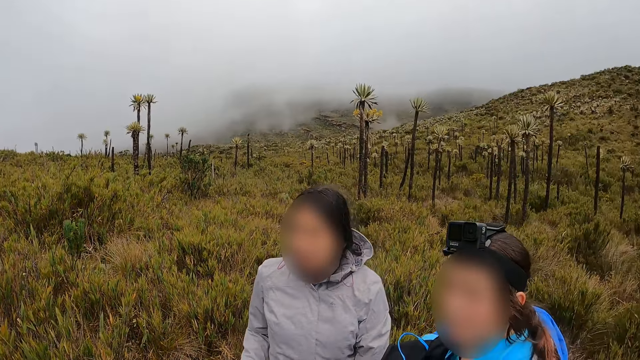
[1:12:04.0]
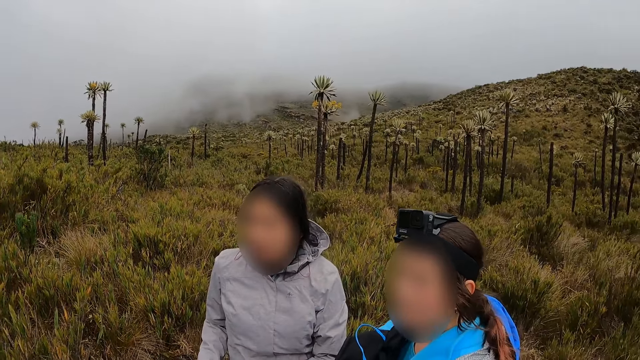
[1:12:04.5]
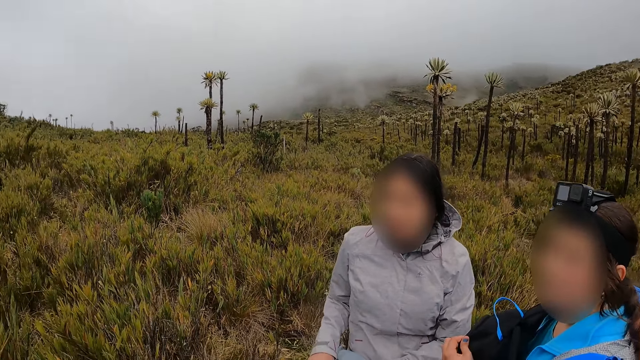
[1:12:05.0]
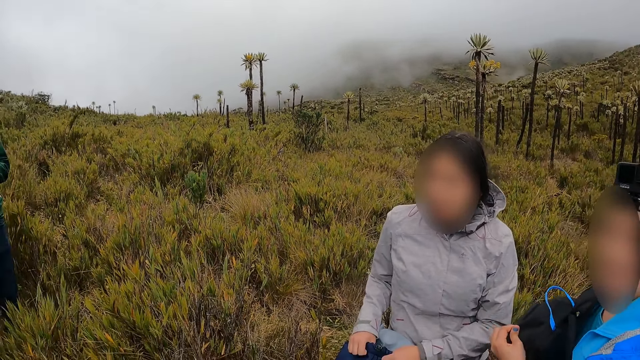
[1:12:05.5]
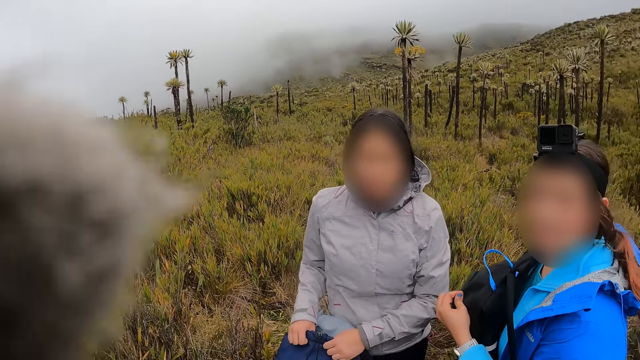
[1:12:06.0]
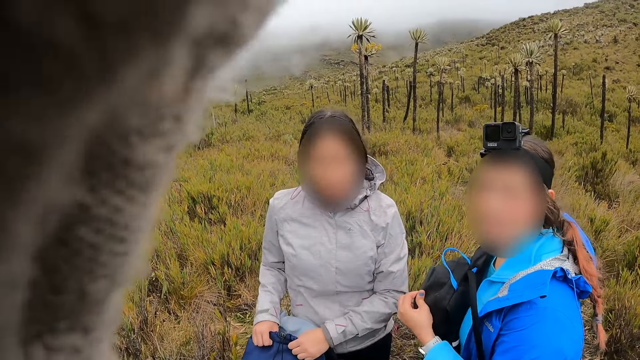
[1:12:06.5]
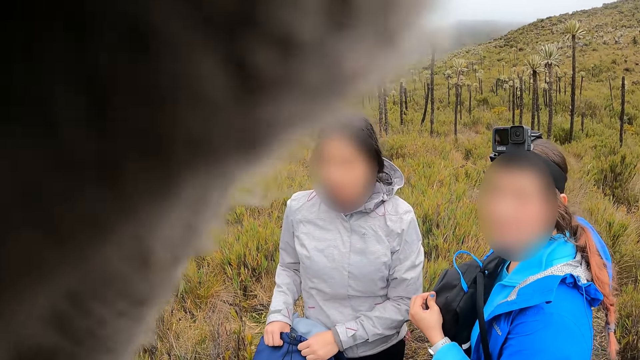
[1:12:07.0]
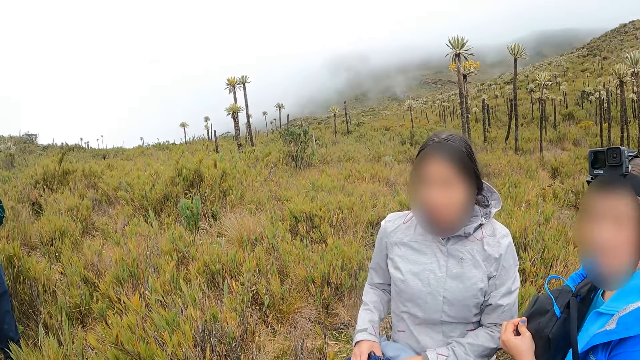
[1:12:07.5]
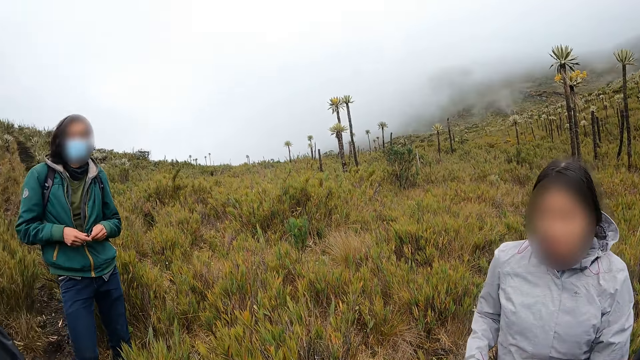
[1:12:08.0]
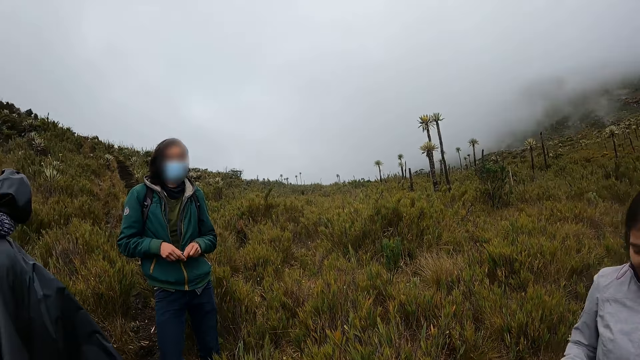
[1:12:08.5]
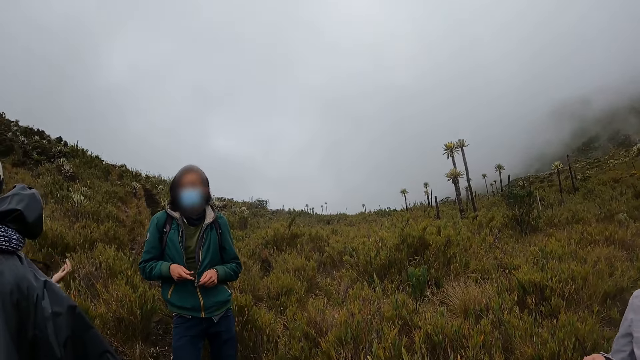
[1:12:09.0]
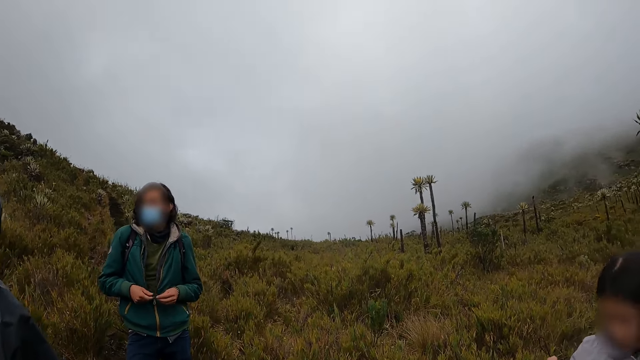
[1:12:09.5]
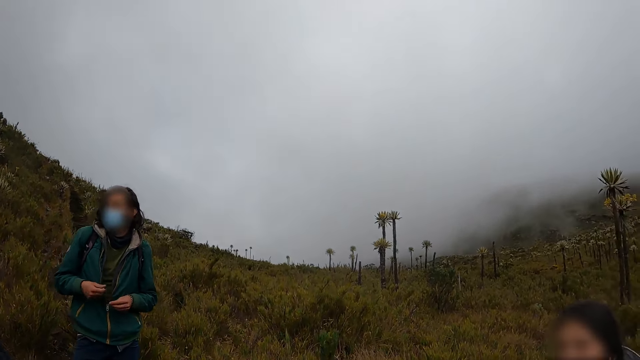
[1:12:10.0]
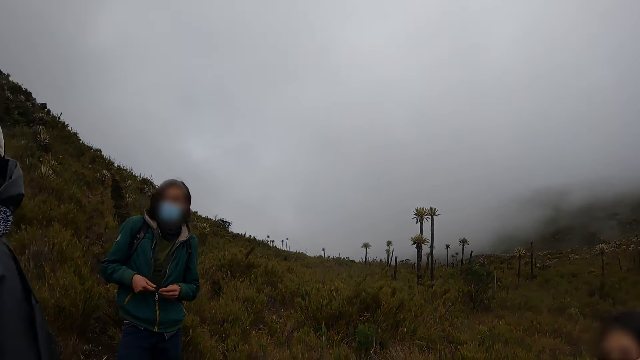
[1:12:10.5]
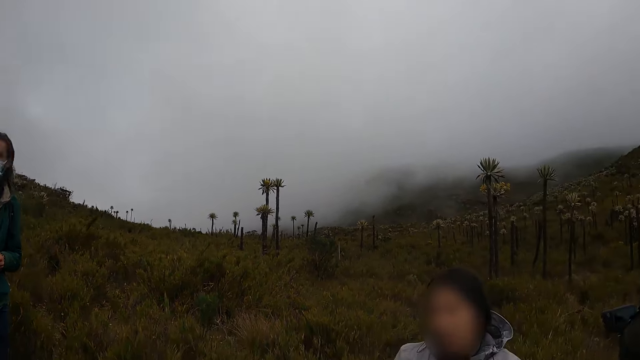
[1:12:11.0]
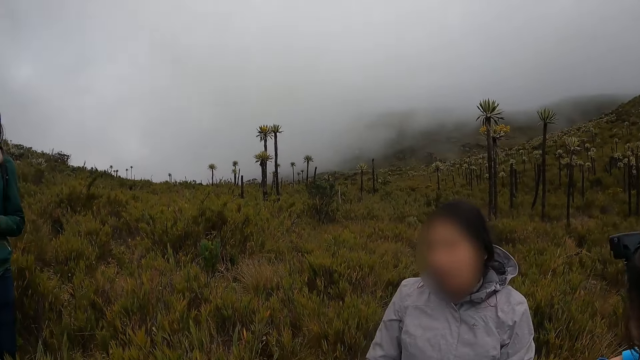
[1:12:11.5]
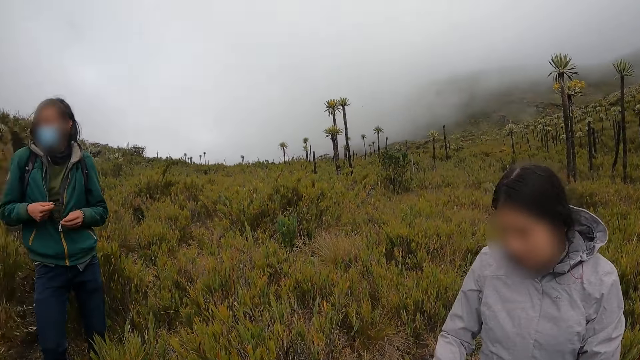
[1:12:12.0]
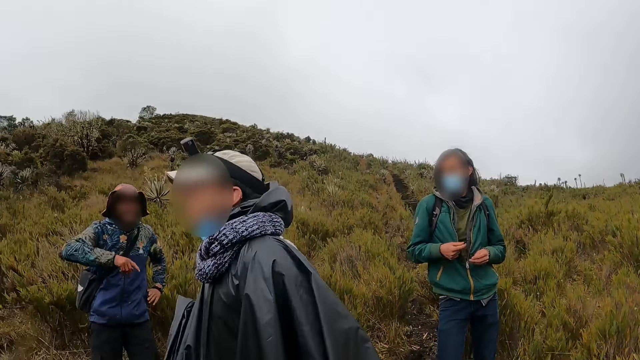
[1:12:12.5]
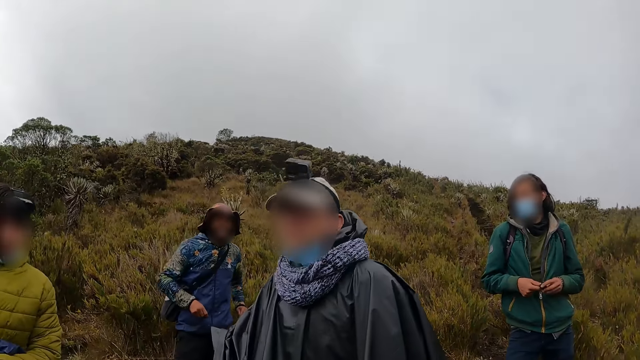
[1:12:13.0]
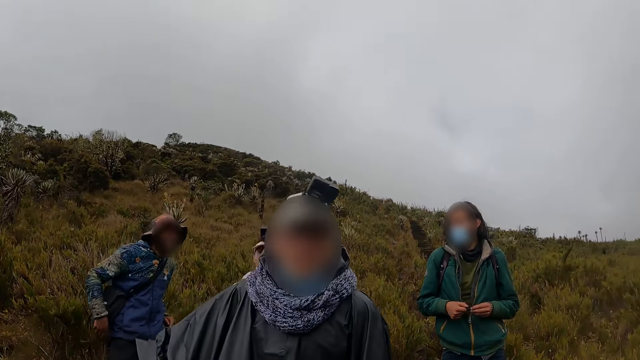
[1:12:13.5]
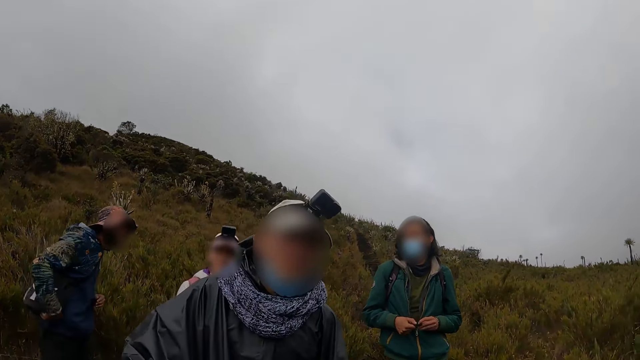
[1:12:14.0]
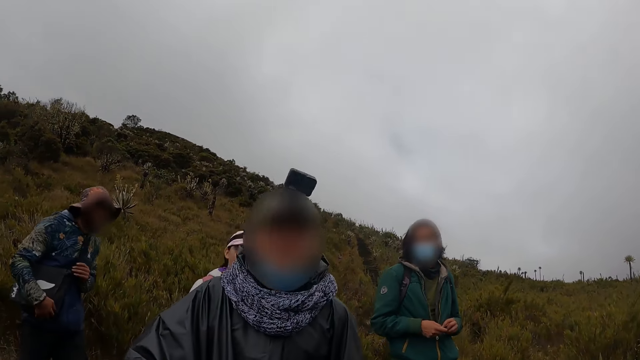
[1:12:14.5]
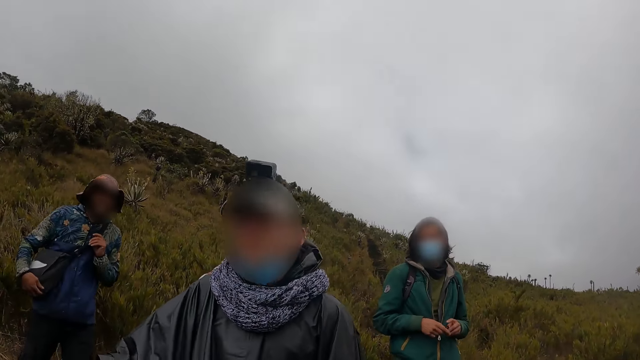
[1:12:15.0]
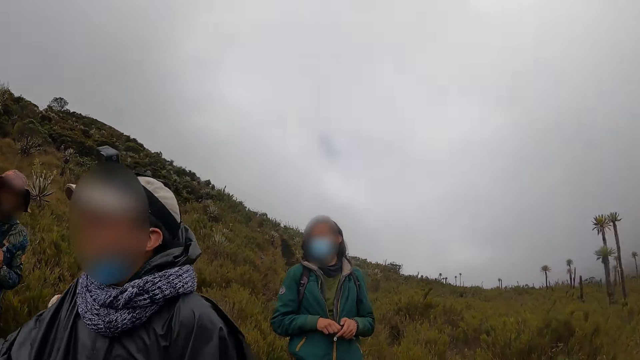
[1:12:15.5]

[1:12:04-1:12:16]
The camera wearer interacts with the hiker and another hiker.

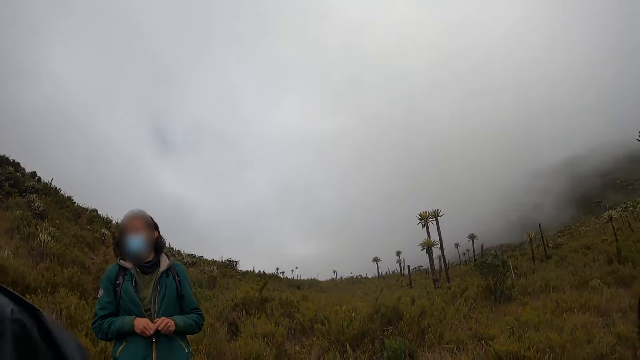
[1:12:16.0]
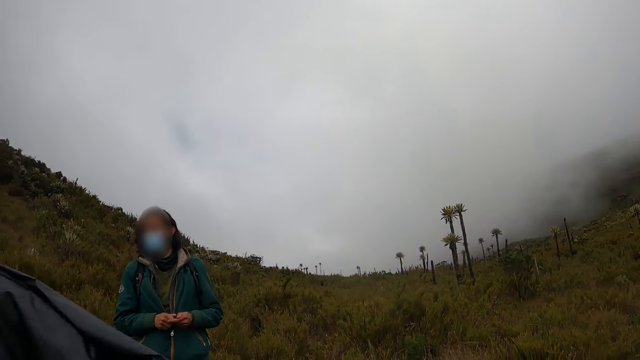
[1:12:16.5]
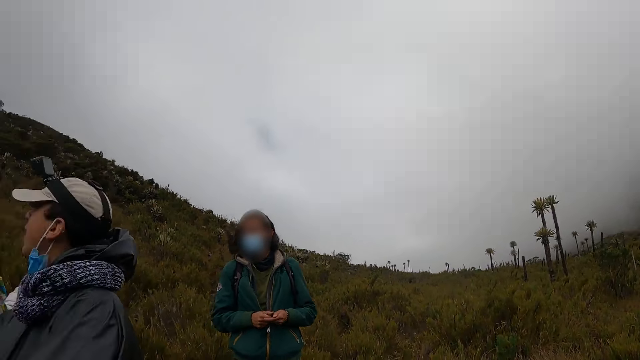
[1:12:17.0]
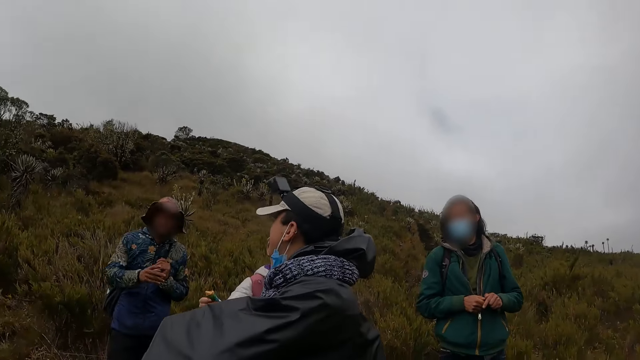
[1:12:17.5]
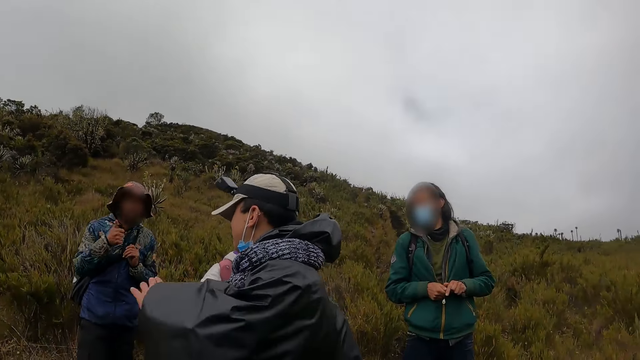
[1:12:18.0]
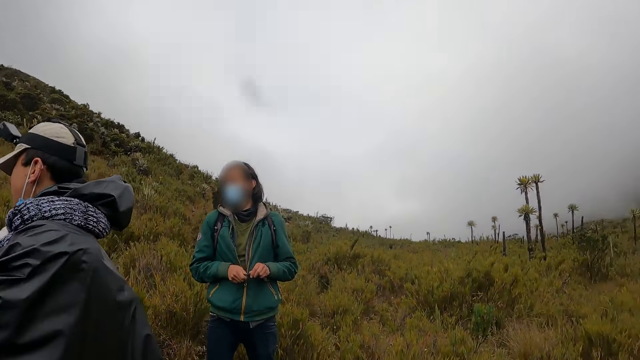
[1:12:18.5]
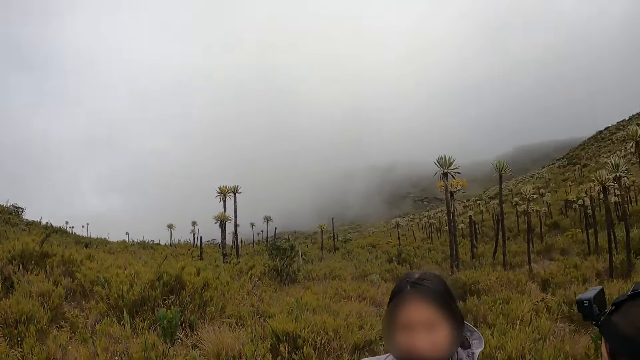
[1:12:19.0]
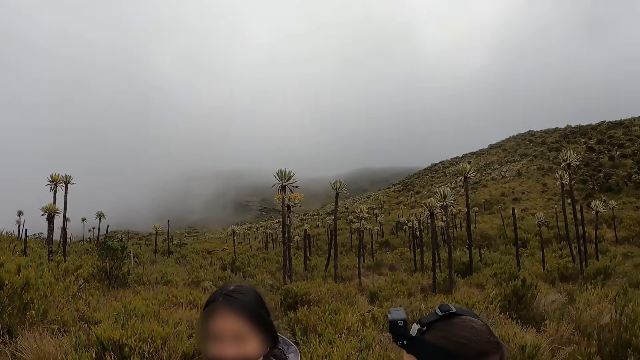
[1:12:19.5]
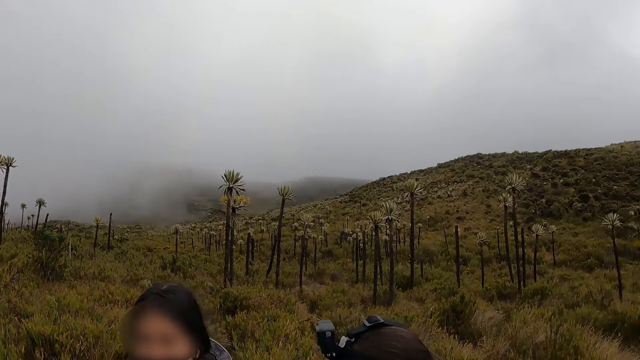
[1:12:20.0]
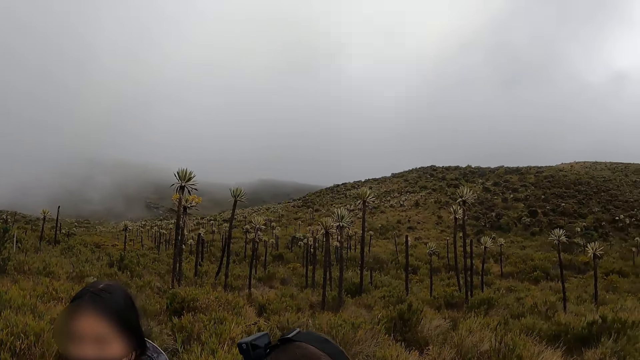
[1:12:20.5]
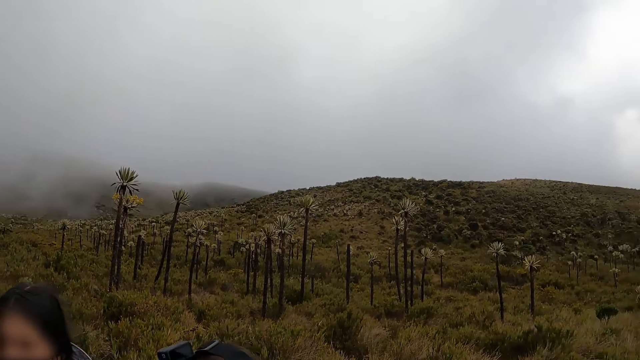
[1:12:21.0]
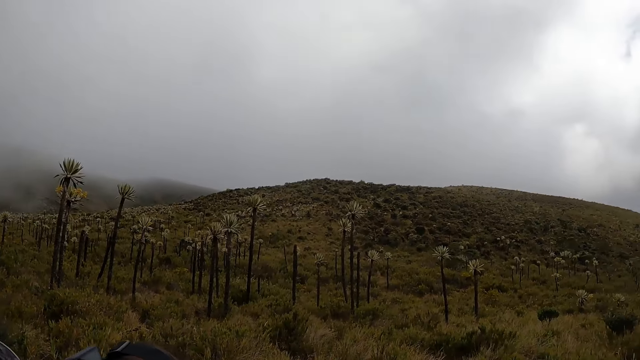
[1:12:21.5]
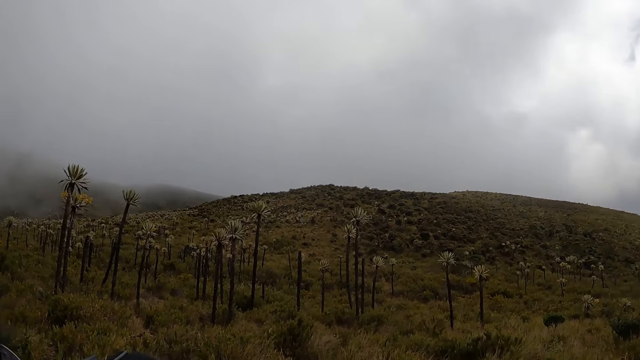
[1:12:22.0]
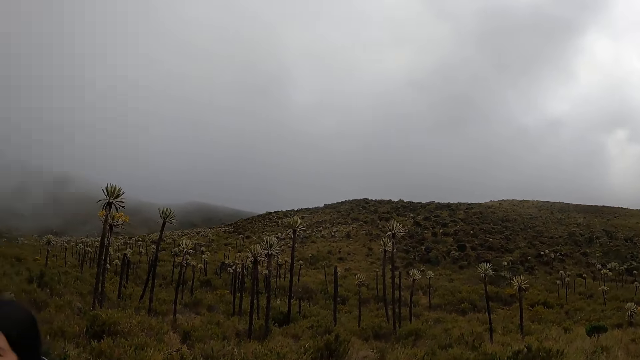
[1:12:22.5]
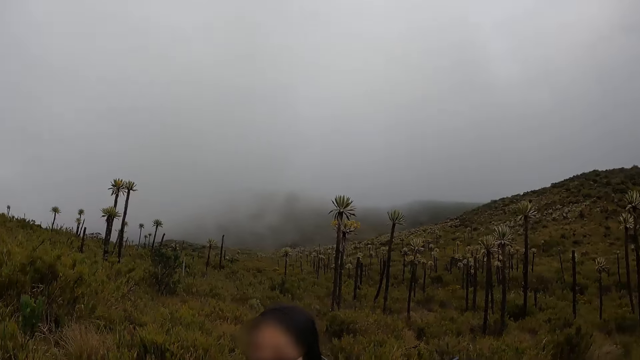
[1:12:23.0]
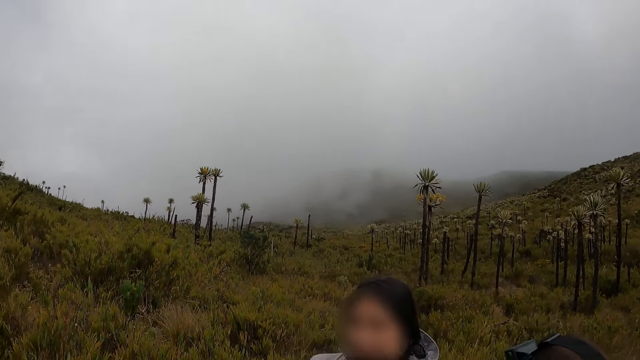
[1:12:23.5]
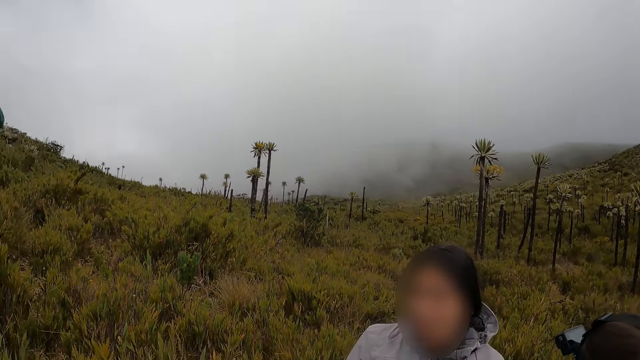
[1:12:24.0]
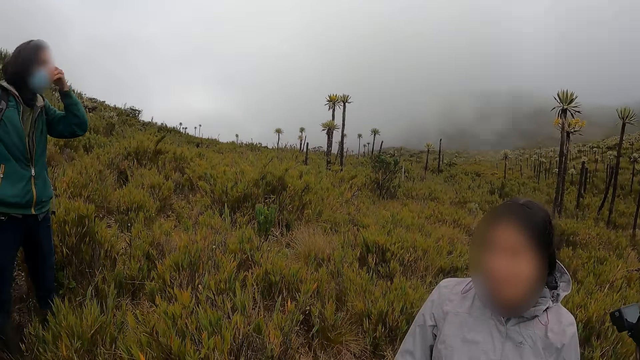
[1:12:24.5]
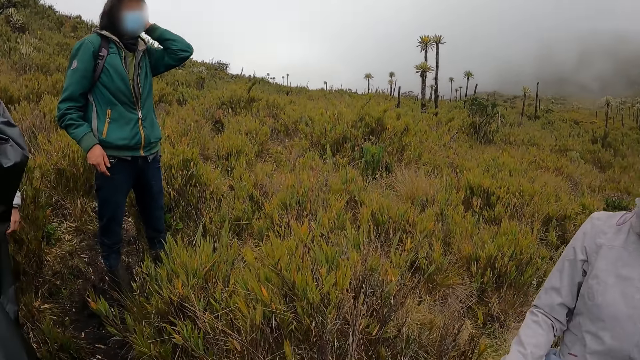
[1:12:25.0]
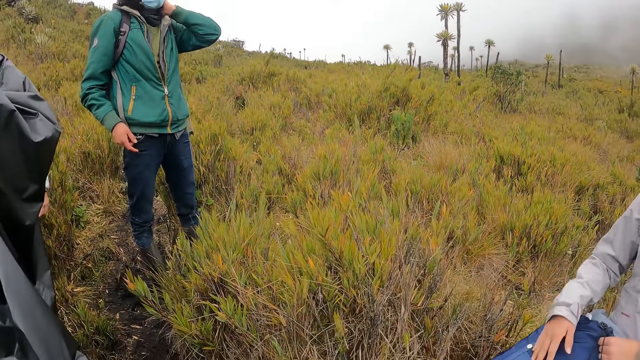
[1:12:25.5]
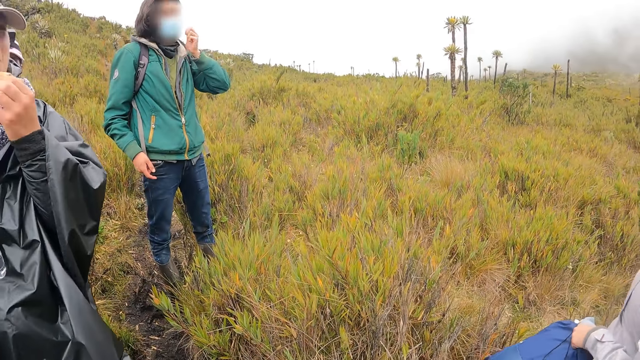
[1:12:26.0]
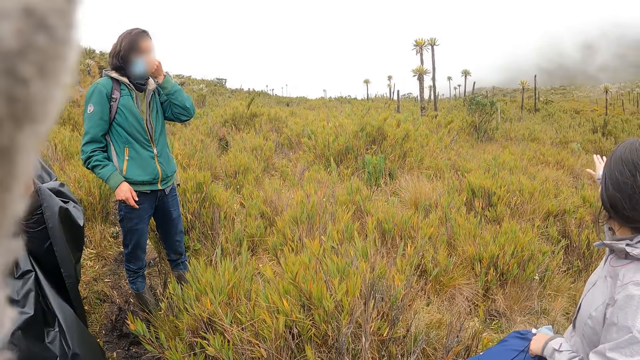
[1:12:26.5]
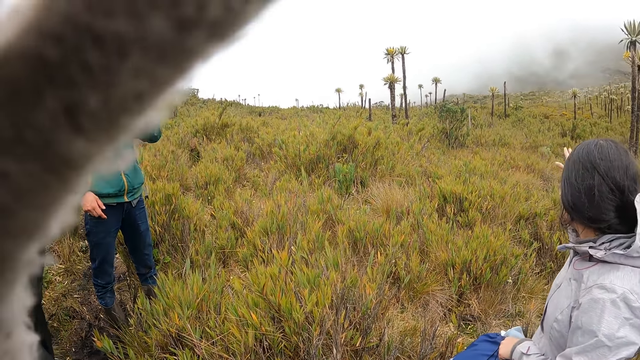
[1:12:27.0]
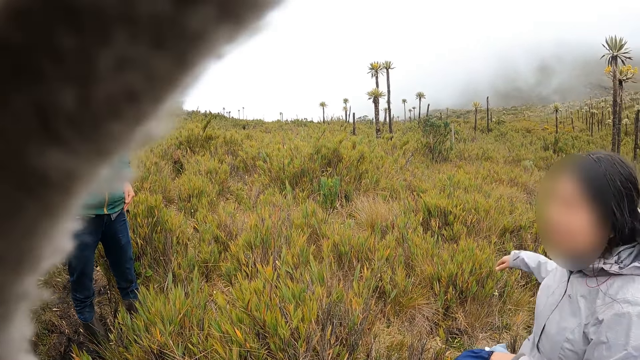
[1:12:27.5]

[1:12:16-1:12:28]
The camera wearer converses with a woman. A man looks around the vegetation. The camera wearer touches something.
